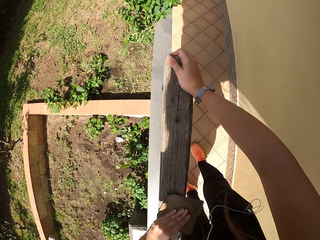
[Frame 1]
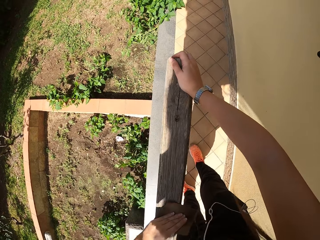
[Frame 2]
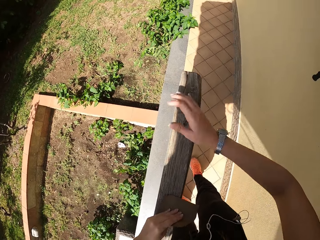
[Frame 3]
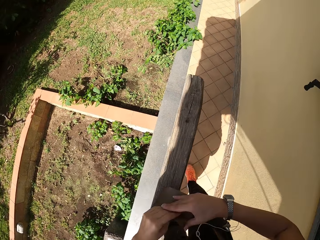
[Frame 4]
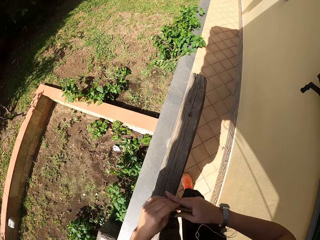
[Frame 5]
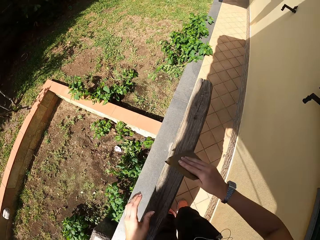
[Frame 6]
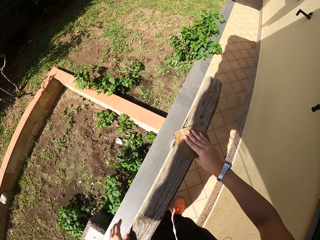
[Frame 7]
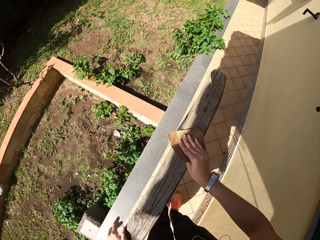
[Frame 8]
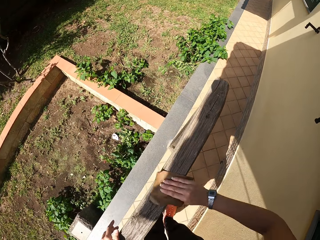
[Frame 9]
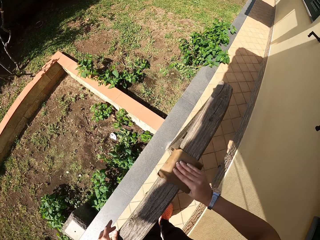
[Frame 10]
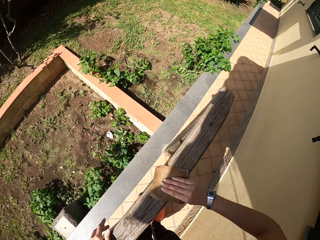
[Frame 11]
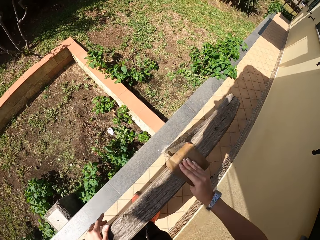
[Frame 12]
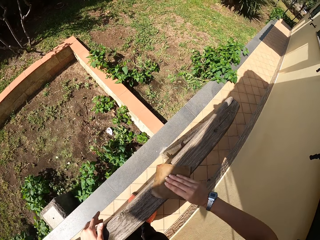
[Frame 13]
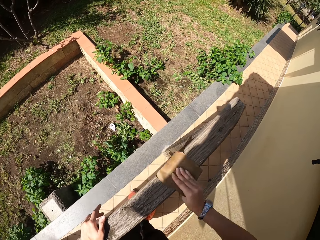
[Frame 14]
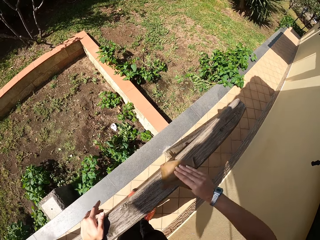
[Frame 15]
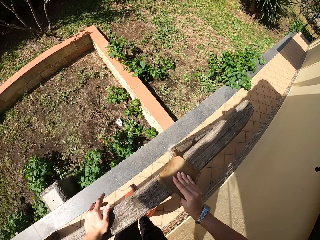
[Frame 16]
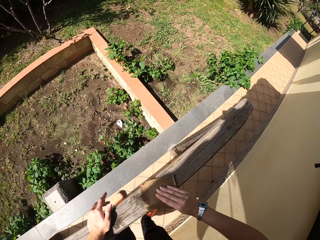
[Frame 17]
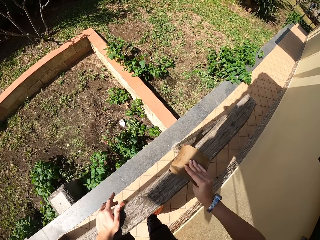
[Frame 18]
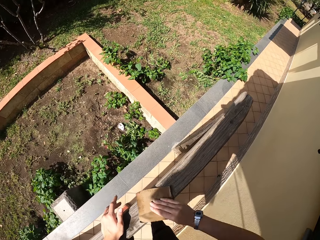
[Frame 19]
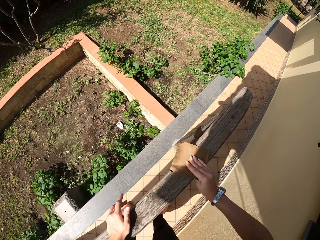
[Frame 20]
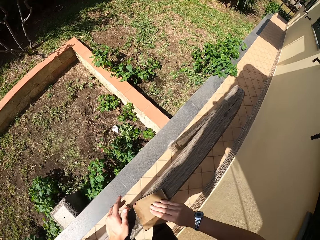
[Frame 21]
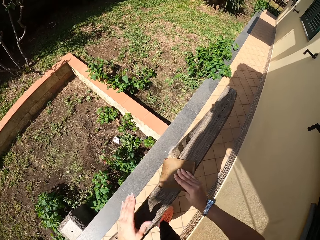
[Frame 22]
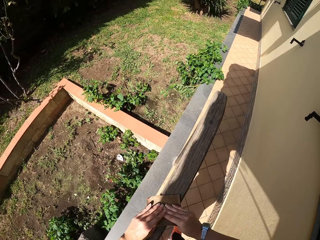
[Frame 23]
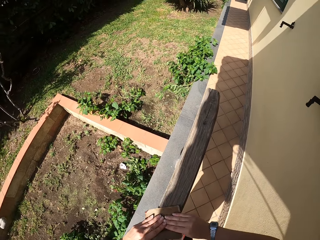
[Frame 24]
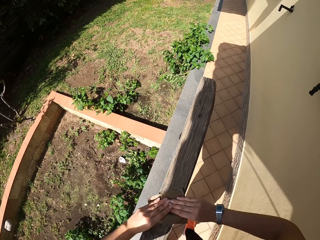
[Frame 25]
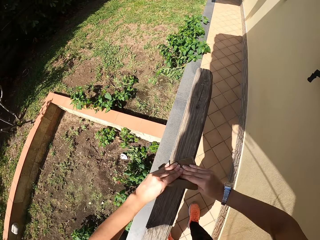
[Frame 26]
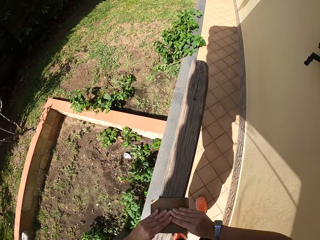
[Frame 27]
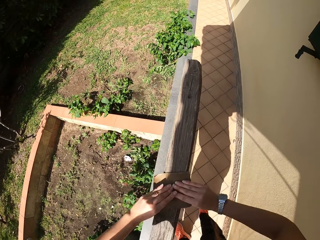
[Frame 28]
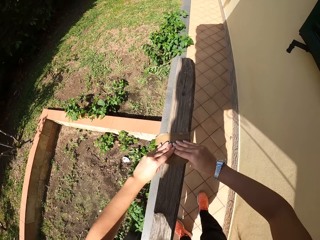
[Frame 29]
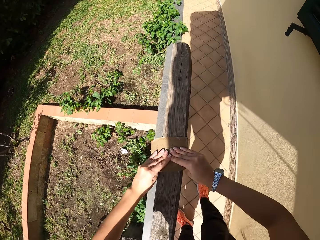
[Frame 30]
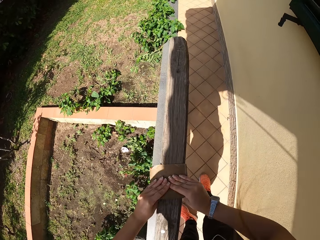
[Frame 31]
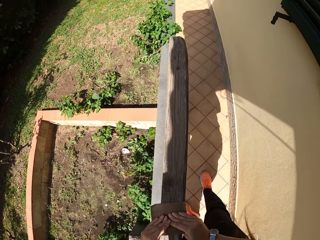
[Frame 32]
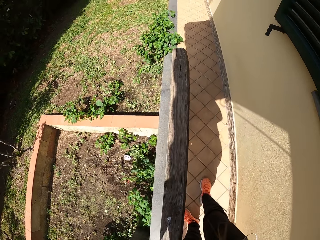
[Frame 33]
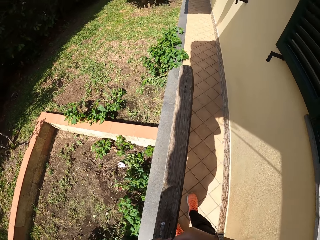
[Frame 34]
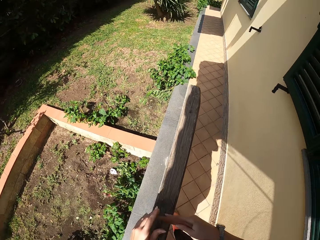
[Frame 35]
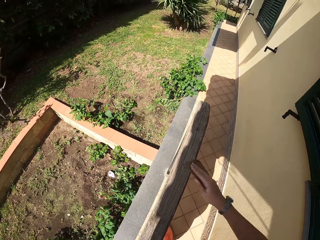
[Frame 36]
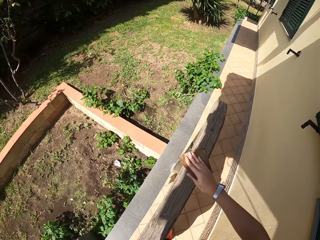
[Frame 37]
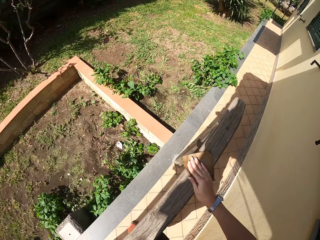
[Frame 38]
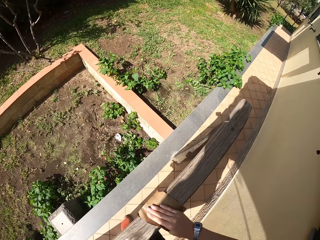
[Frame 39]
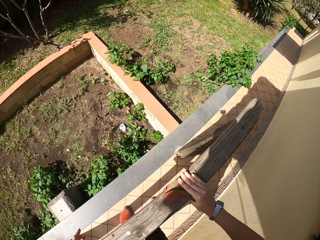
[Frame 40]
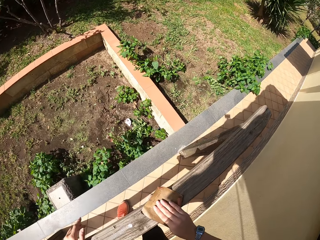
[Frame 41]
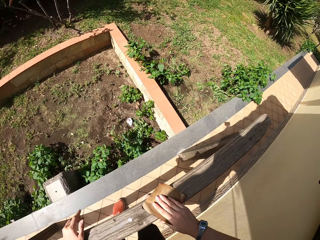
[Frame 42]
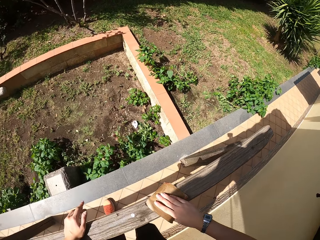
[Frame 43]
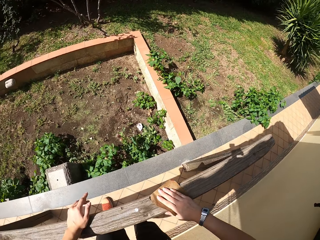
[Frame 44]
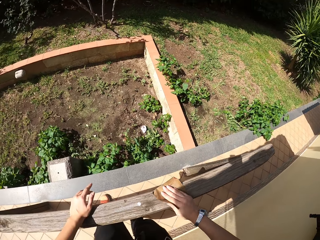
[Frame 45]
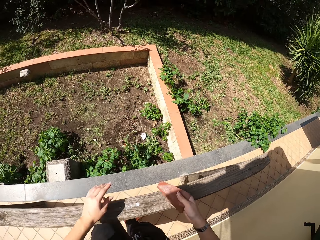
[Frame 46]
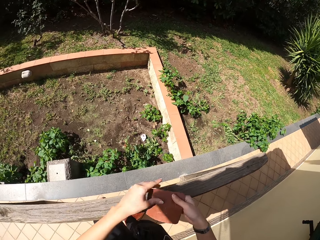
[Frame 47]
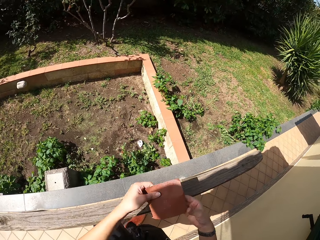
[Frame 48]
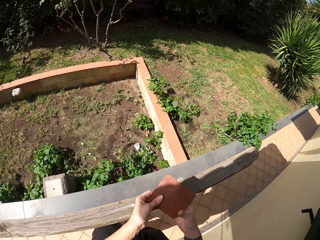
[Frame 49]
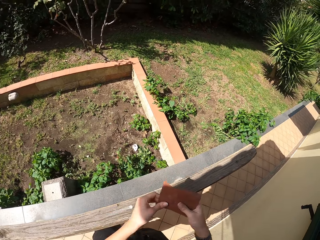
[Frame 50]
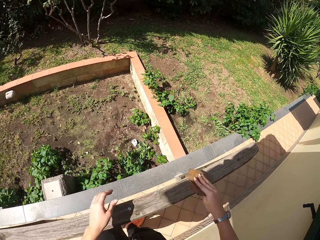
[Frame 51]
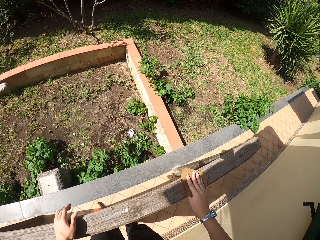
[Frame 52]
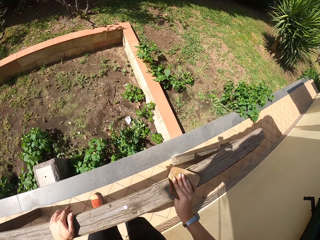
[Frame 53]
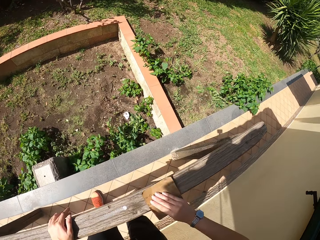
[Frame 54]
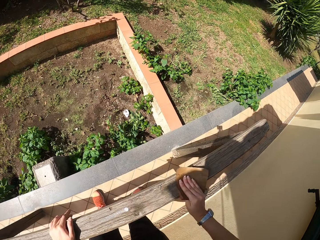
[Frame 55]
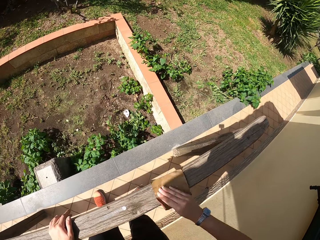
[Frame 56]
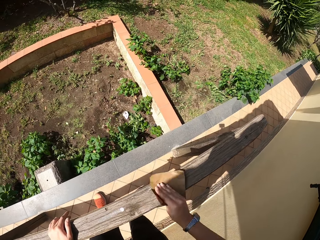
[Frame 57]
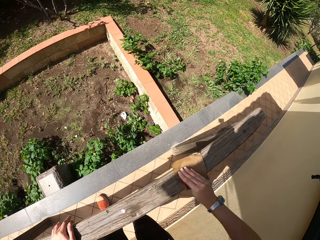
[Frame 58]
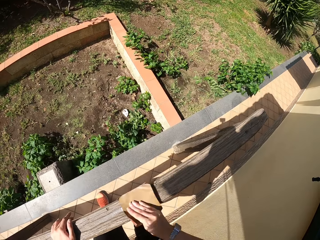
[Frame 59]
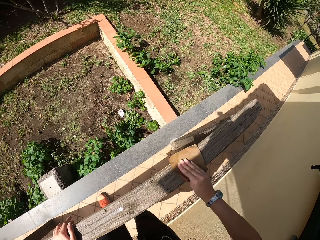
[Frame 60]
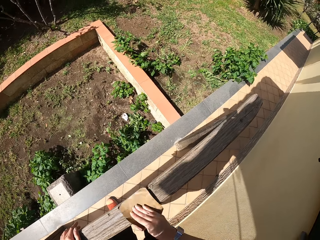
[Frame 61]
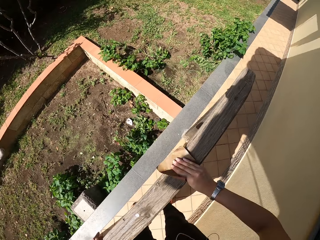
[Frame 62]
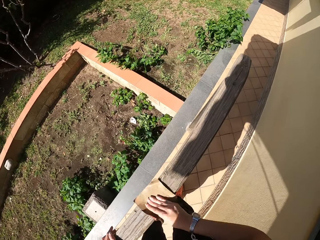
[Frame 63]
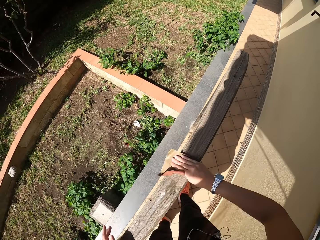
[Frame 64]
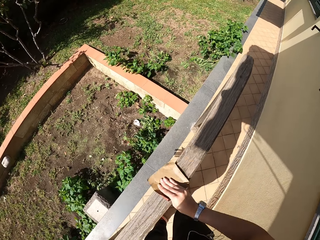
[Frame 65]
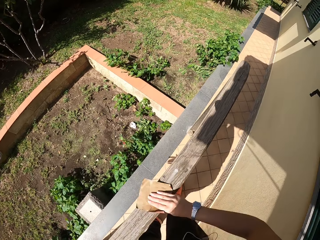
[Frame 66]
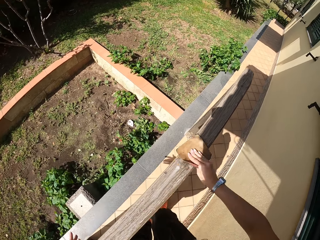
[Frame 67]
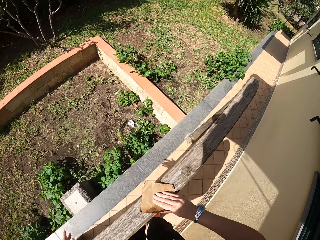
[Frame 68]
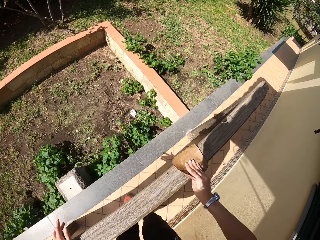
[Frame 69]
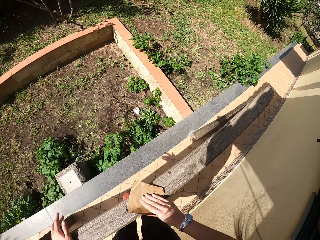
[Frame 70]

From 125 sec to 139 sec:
The camera wearer stops scrubbing the frame of wood. He passes the sandpaper from his left hand to his right hand. He continues sandpapering around the wood frame. He sandpapers the wood frame with both hands. He stops scrubbing the frame of wood and holds the sandpaper with both hands. He stops scrubbing the frame of wood. He lets go of the sandpaper with his left hand. He scrubs the frame of wood. He stops scrubbing the frame of wood. He adjusts the handling of the sandpaper. He turns the sandpaper. He continues sandpapering around the wood frame.

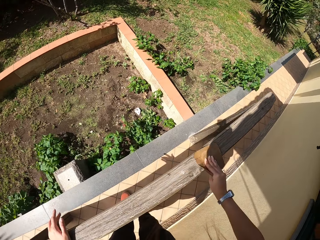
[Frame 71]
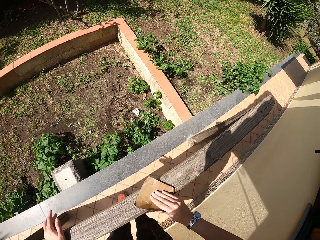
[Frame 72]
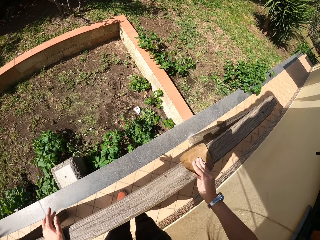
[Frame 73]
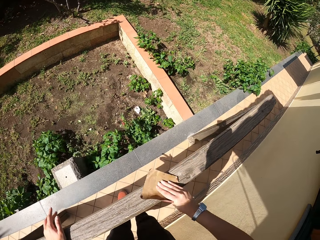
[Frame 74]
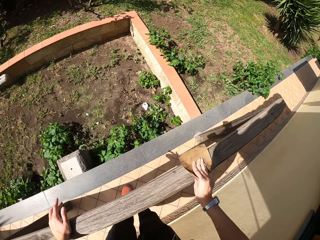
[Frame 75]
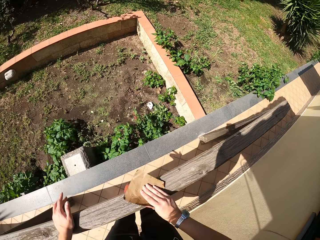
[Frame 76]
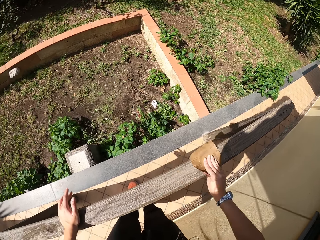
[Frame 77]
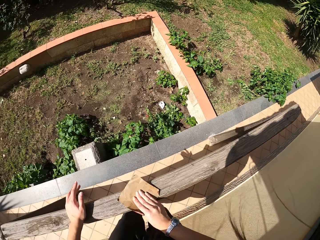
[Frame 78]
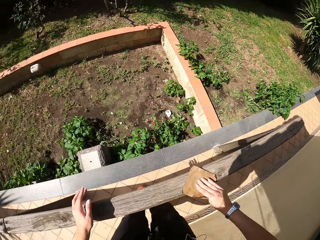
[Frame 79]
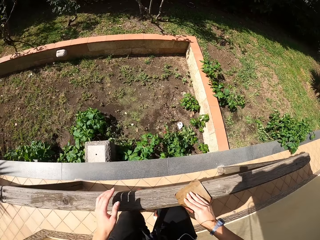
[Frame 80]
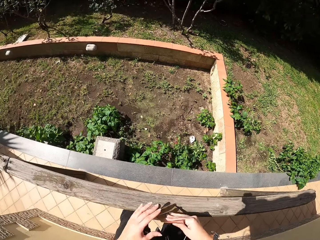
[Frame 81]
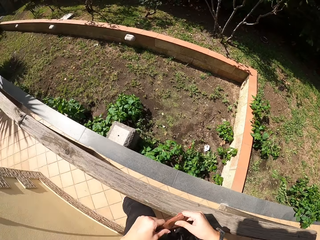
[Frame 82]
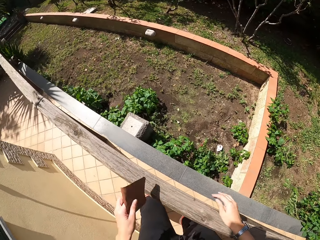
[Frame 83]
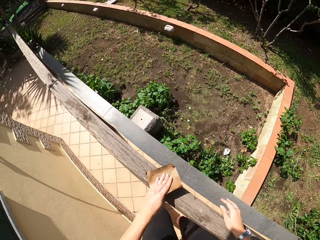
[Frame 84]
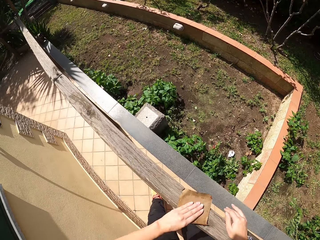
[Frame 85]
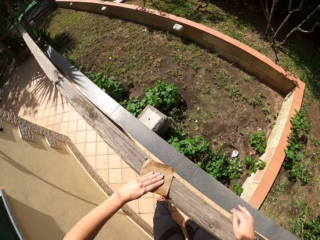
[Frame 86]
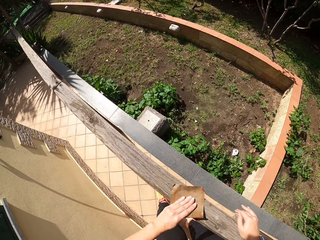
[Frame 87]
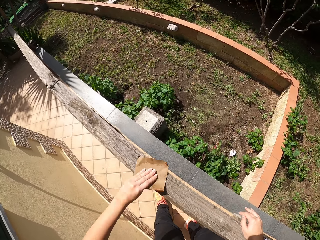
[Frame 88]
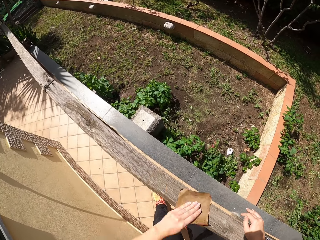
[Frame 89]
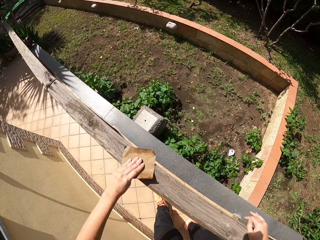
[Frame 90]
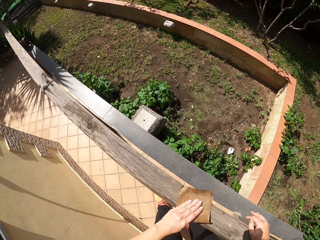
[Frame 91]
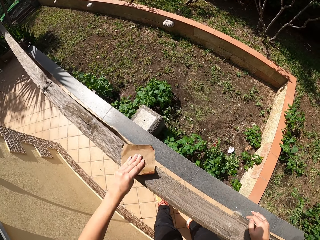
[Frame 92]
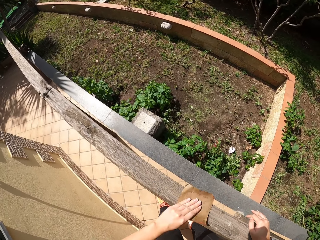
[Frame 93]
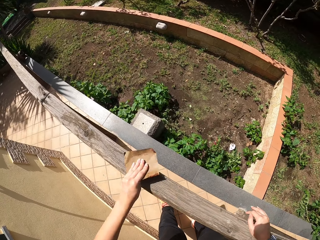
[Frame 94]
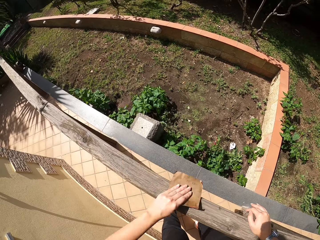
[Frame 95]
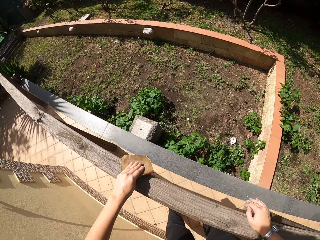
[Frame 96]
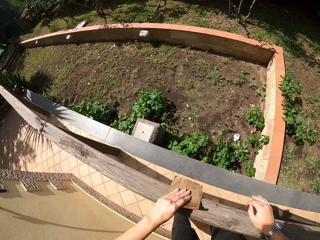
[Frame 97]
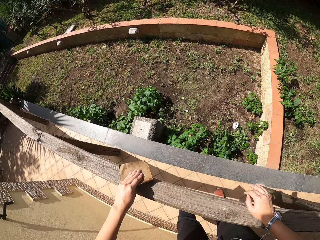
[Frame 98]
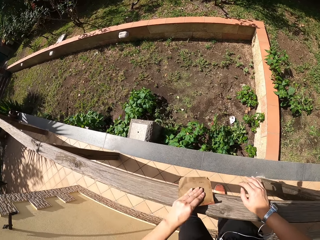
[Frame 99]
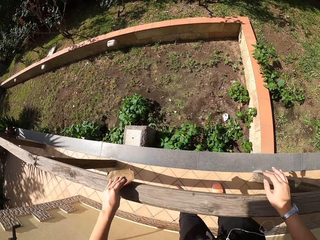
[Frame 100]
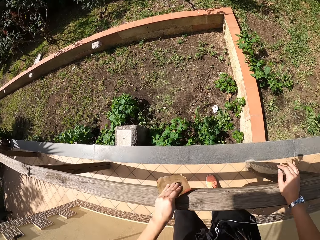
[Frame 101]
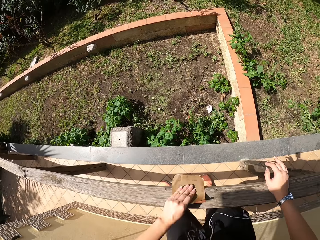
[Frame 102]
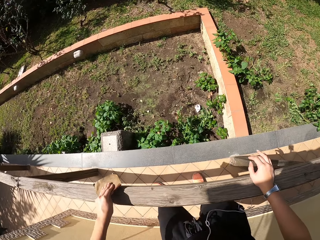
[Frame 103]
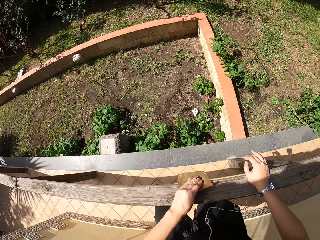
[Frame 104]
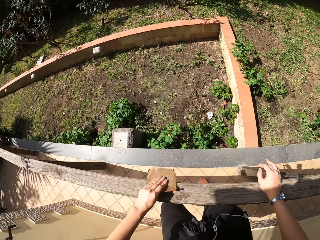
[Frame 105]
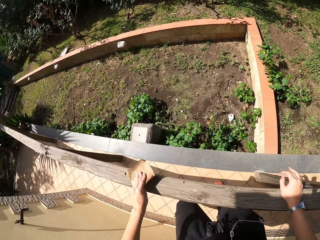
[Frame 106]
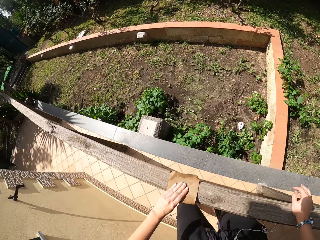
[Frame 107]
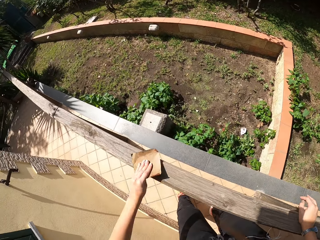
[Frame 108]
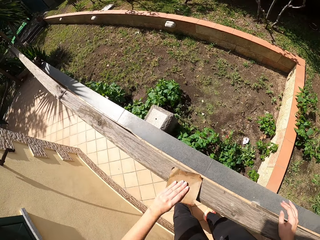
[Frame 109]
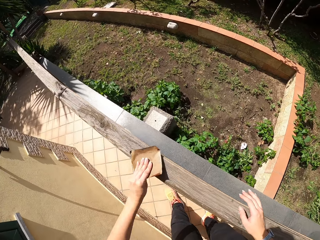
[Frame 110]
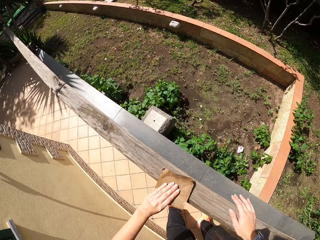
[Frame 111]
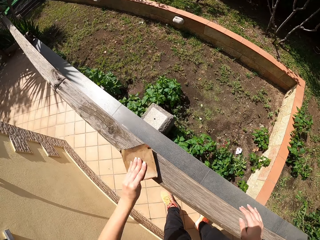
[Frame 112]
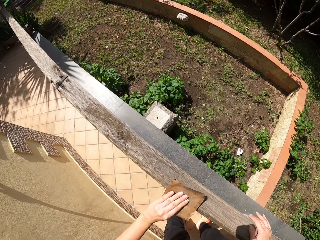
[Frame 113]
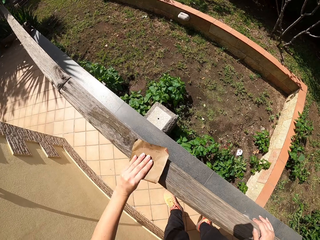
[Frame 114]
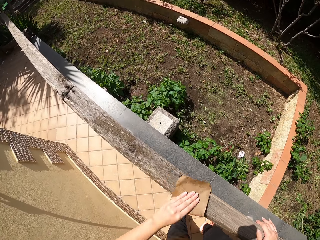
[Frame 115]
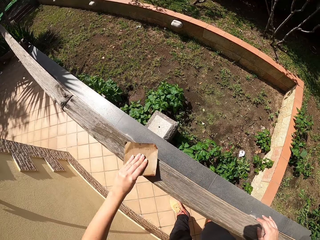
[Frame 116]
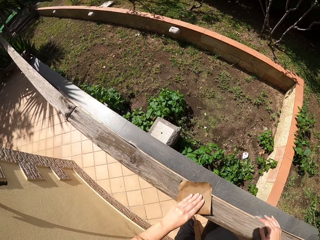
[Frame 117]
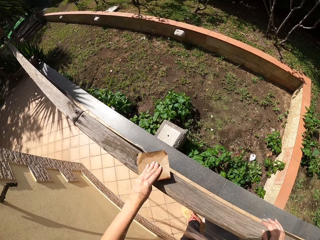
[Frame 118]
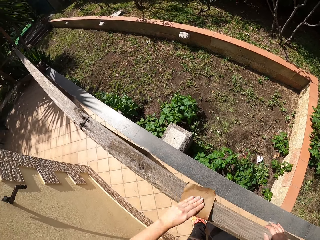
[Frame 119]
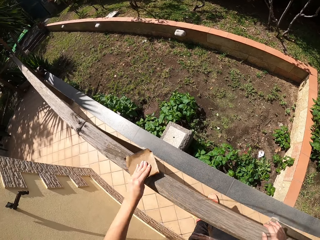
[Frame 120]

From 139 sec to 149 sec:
The camera wearer stops scrubbing the frame of wood. He passes the sandpaper from his right hand to his left hand. He continues sandpapering around the wood frame.
